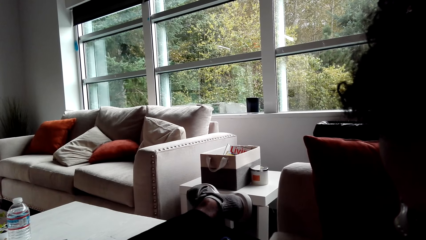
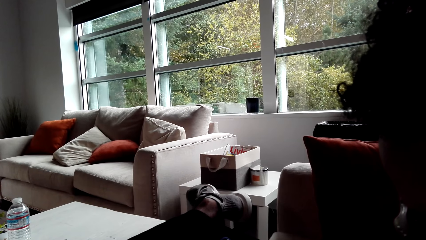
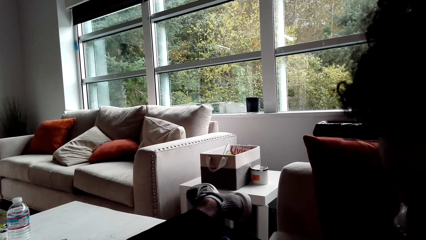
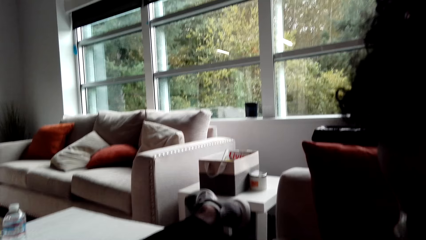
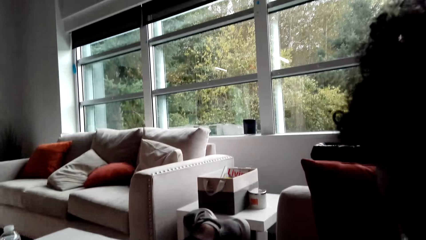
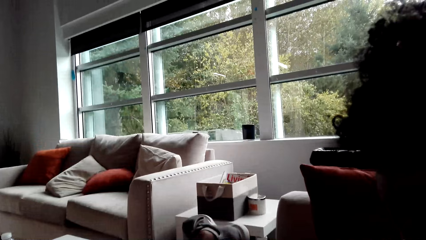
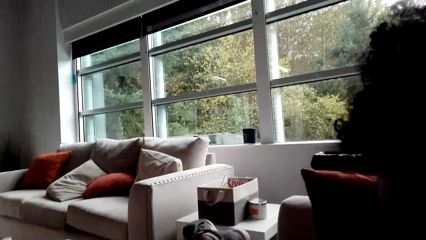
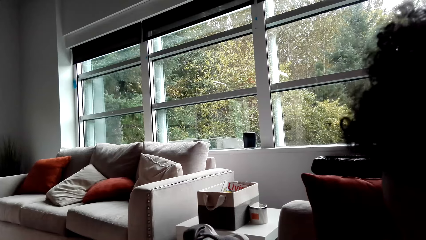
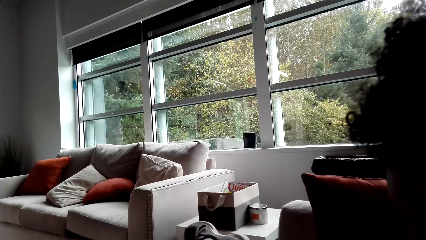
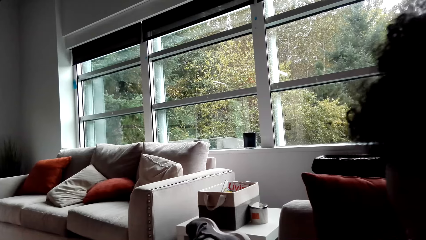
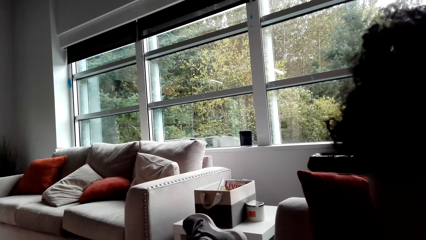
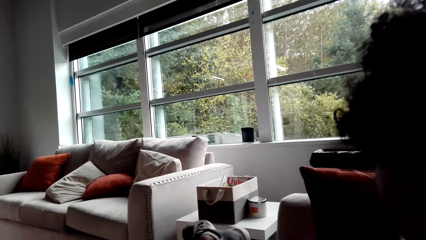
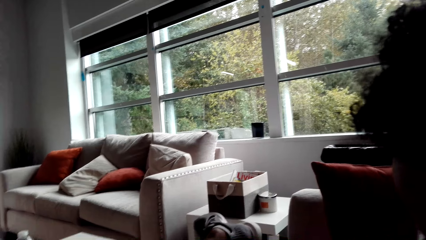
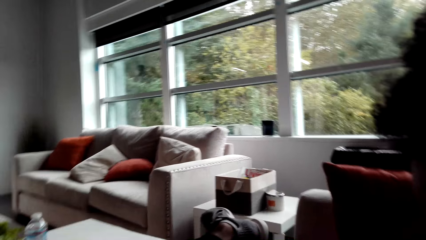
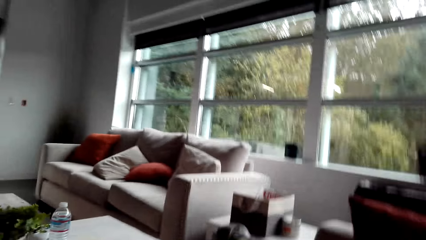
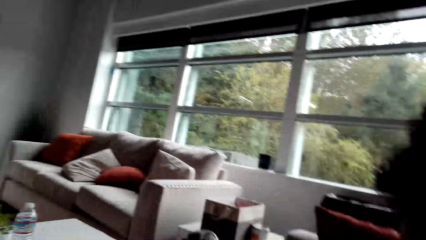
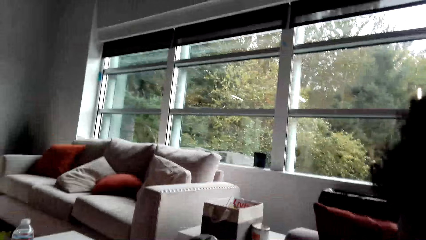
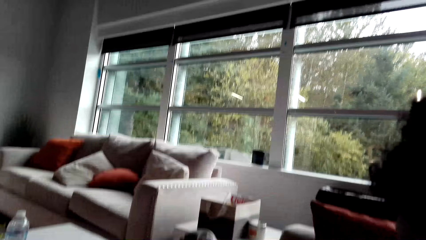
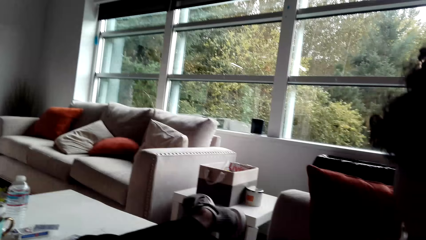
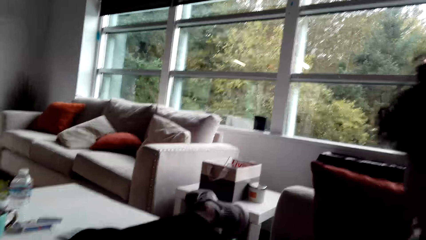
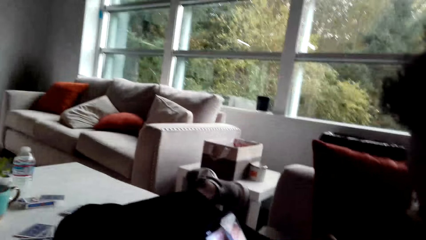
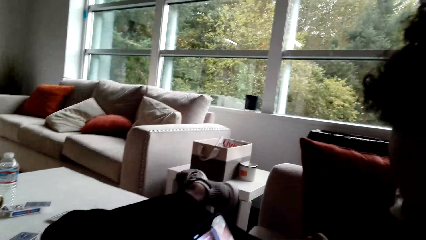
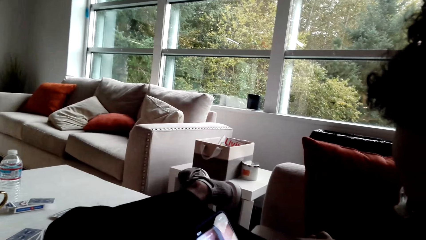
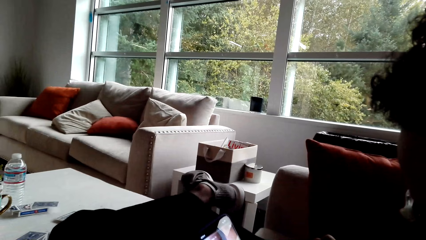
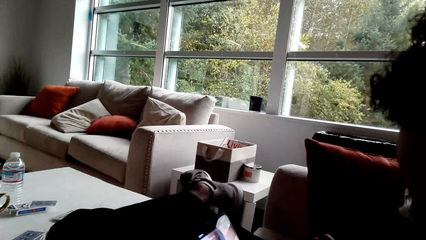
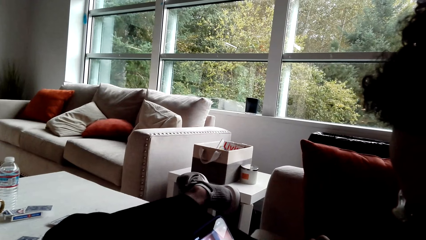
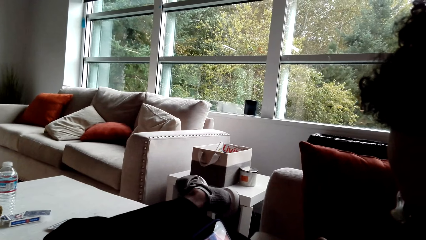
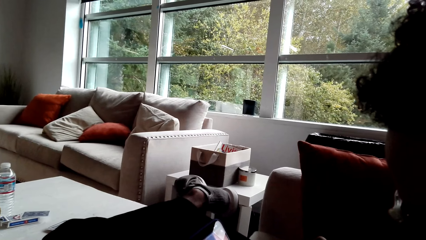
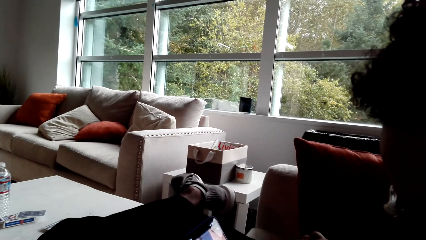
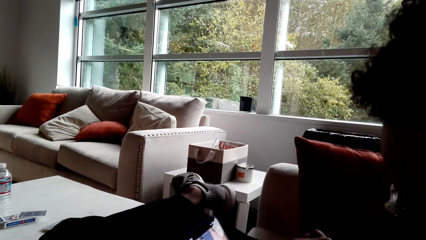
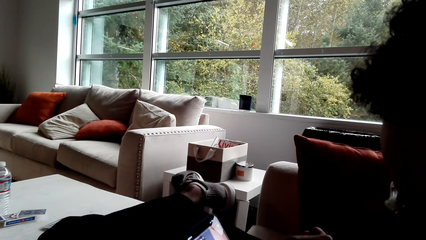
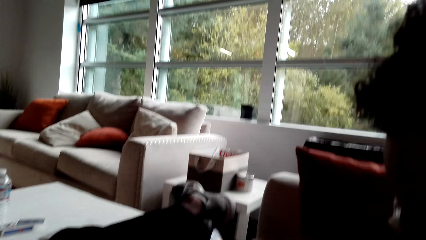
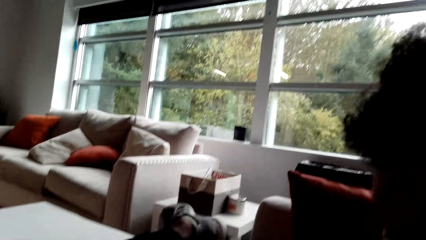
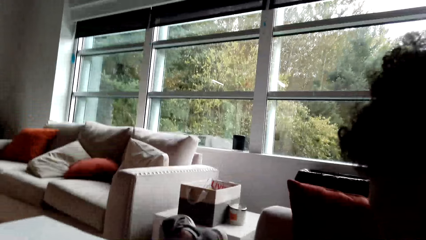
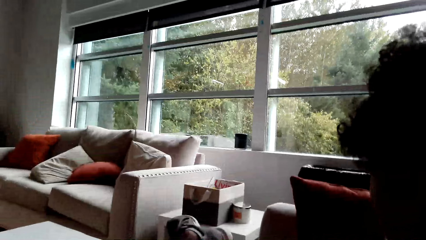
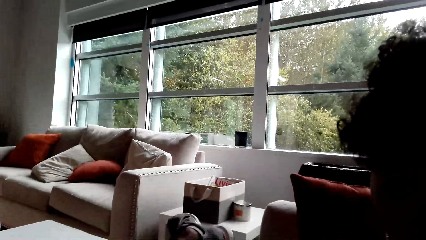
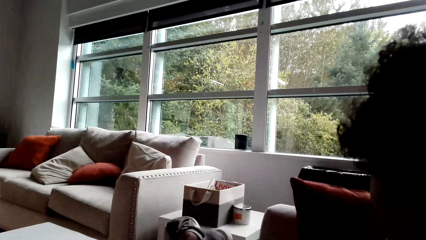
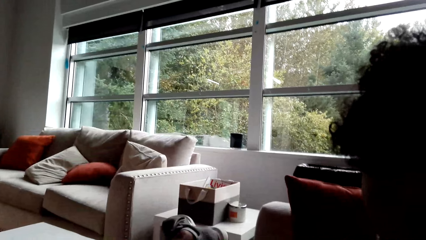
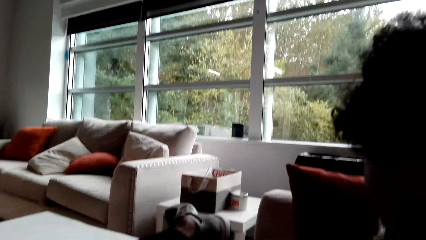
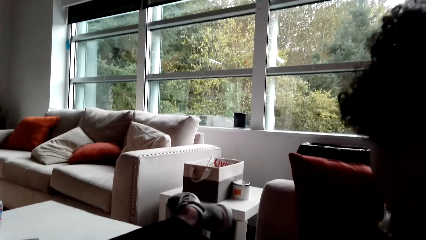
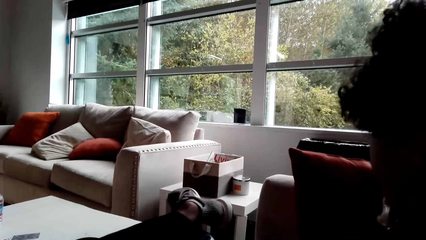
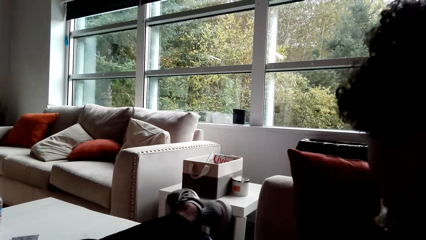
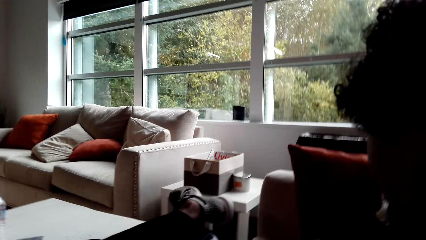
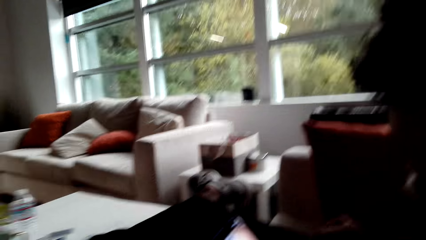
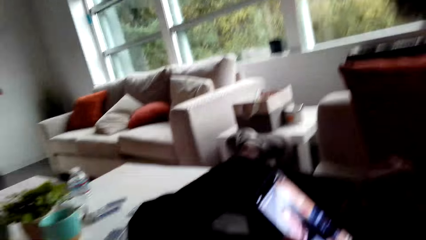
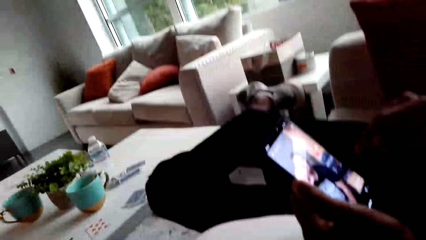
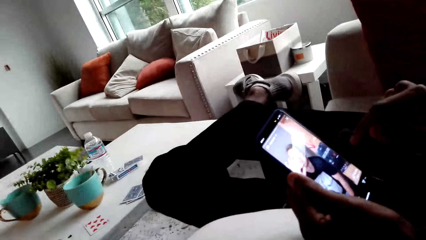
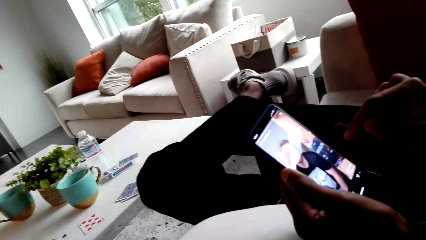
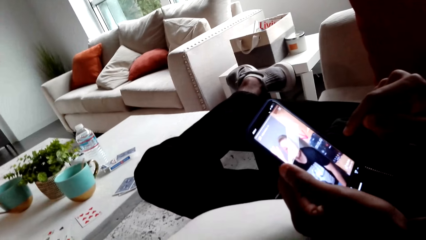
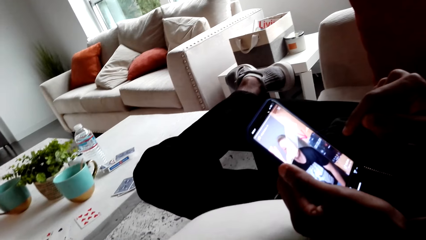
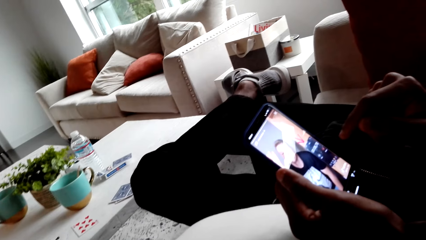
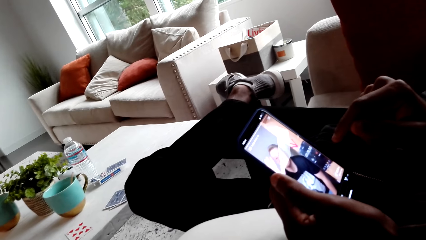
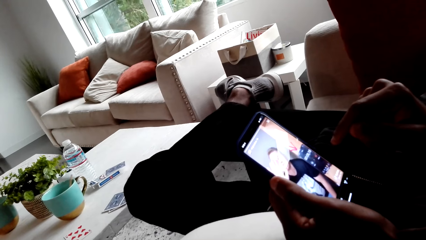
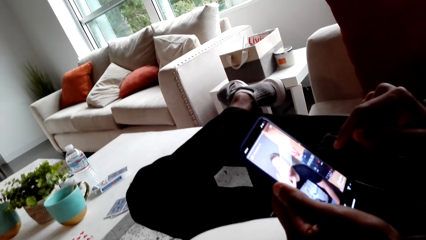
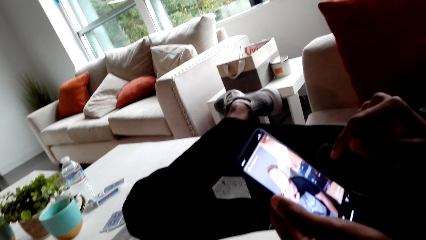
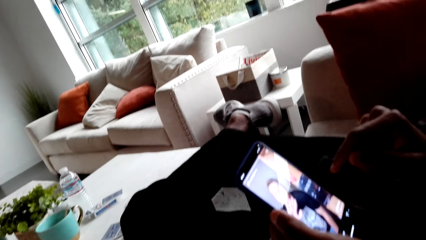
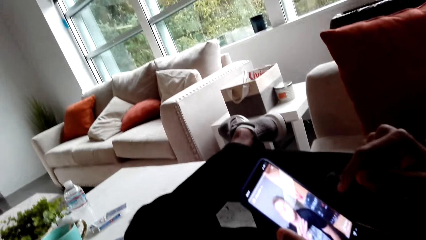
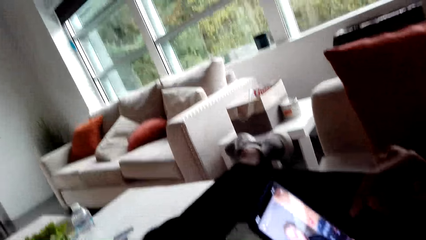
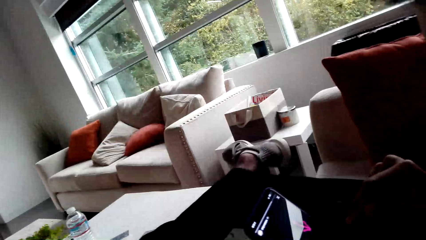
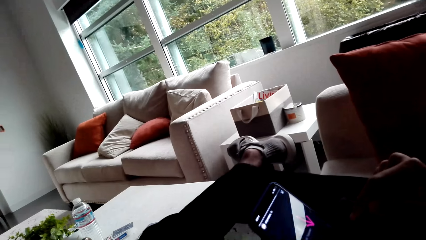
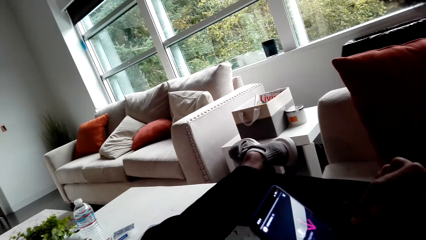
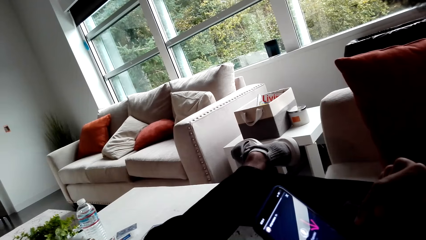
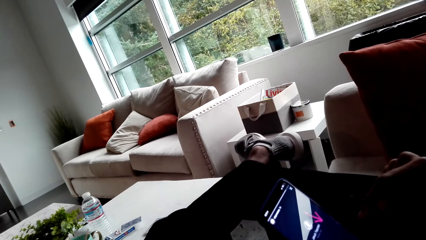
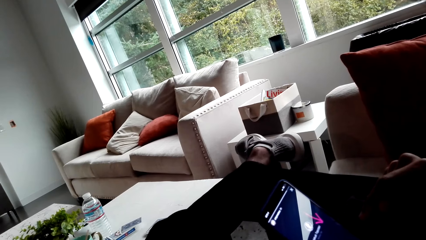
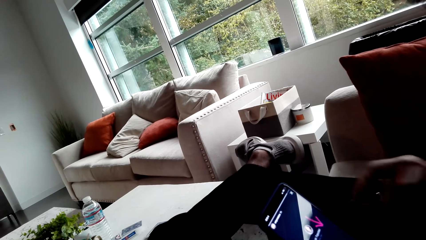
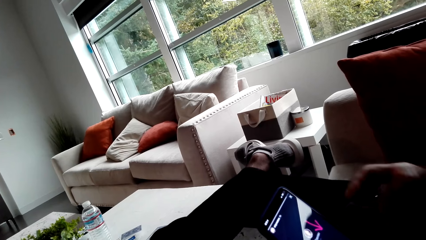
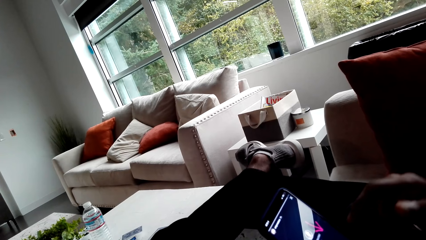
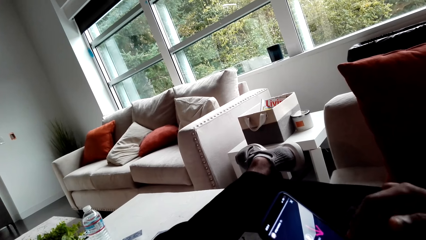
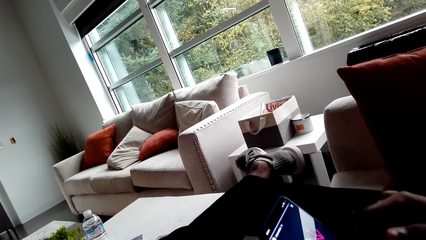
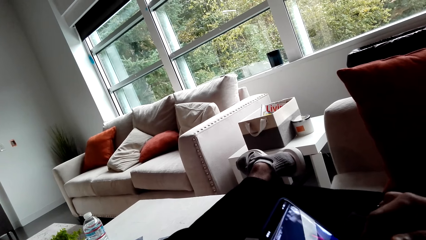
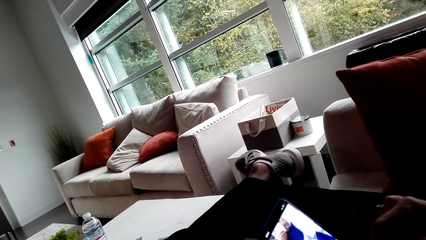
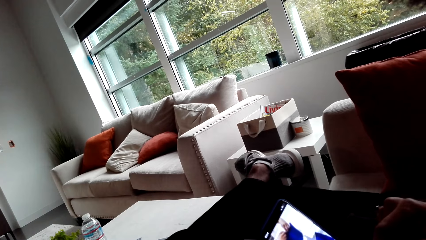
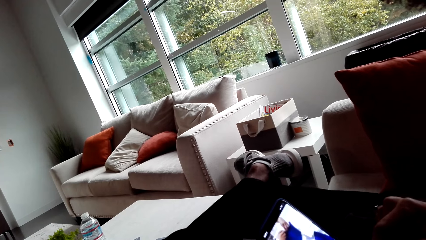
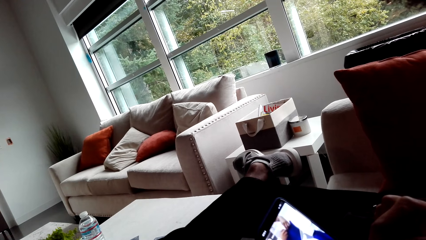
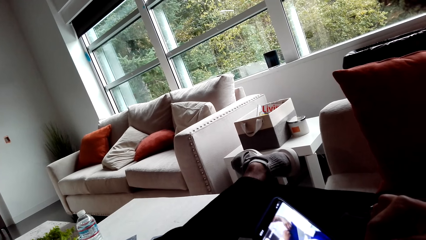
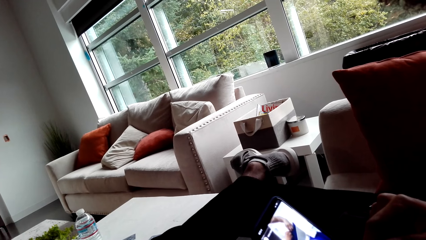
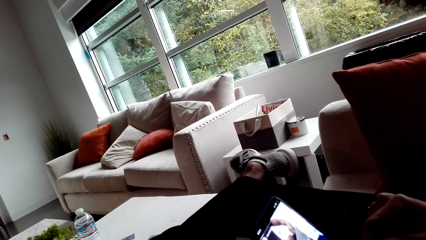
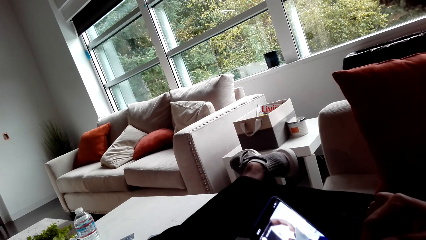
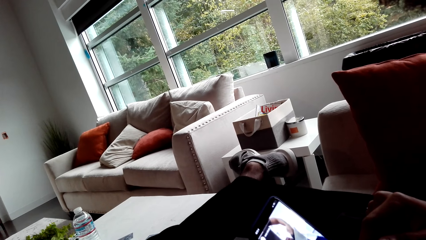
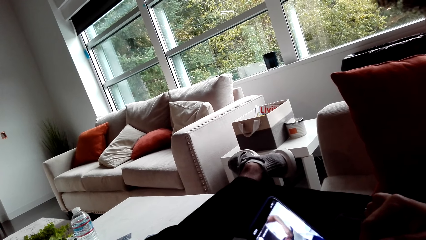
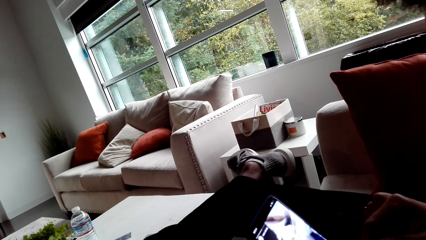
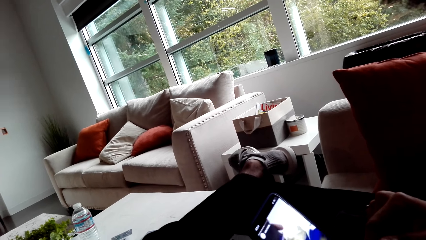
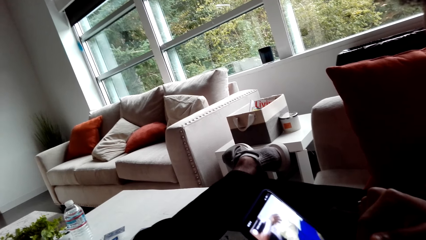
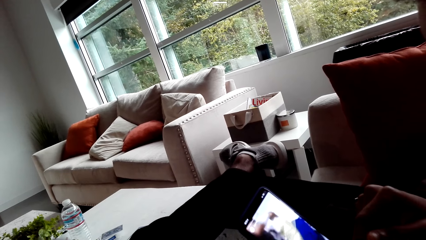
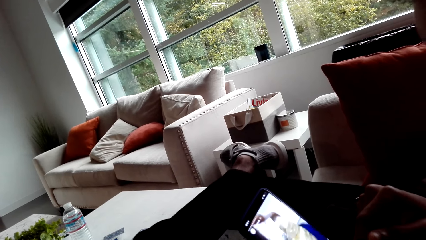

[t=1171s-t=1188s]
A person operates the mobile phone. The person stares at the phone and operates the phone.
